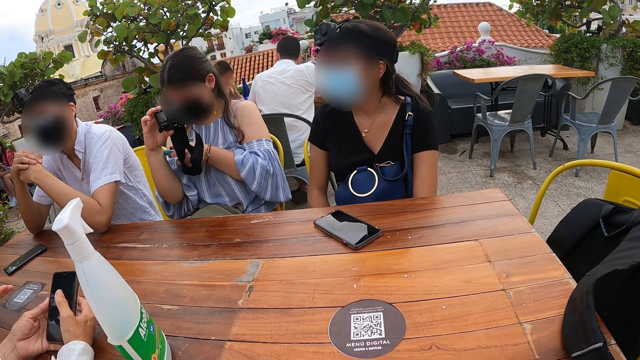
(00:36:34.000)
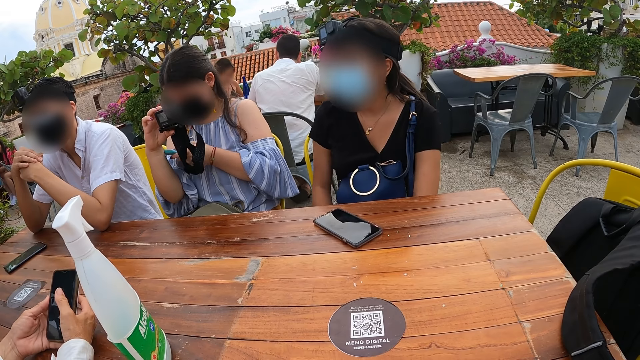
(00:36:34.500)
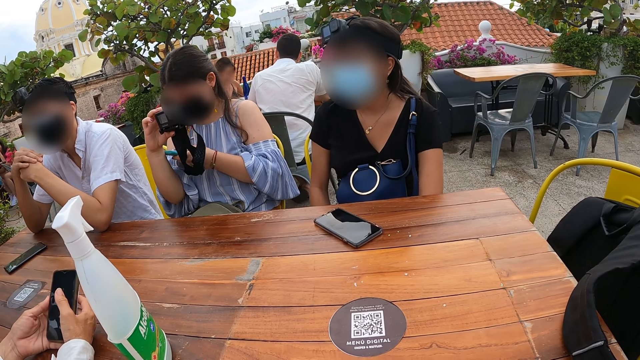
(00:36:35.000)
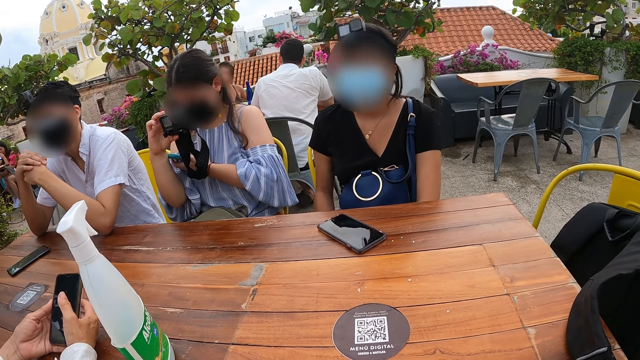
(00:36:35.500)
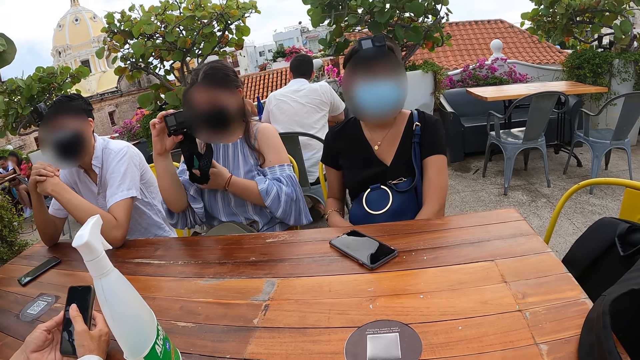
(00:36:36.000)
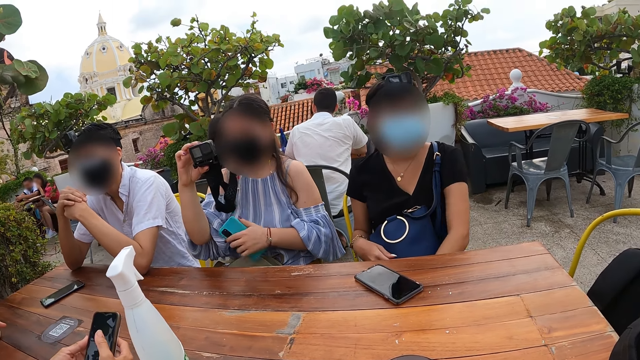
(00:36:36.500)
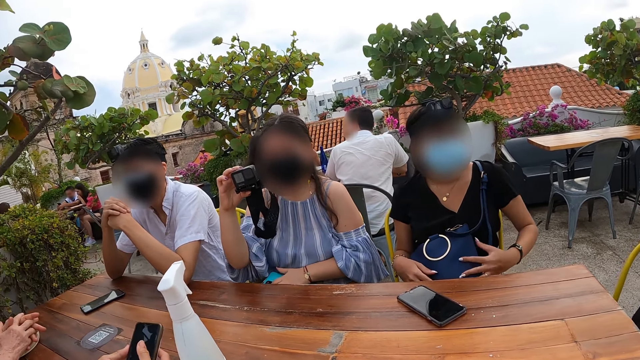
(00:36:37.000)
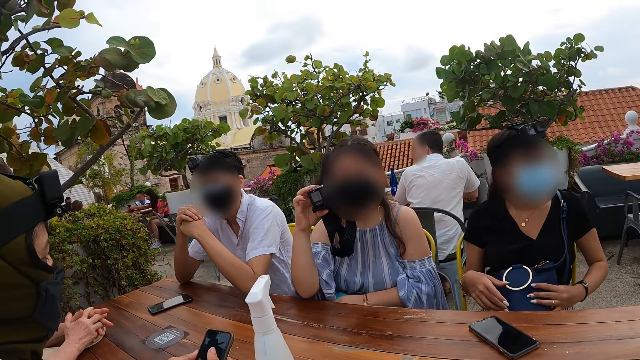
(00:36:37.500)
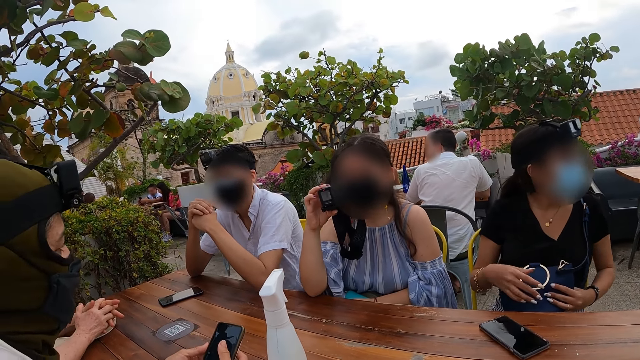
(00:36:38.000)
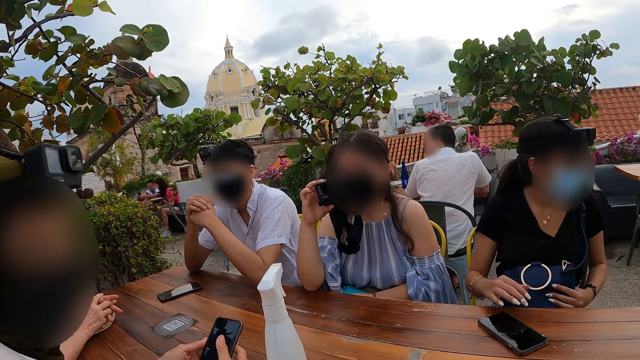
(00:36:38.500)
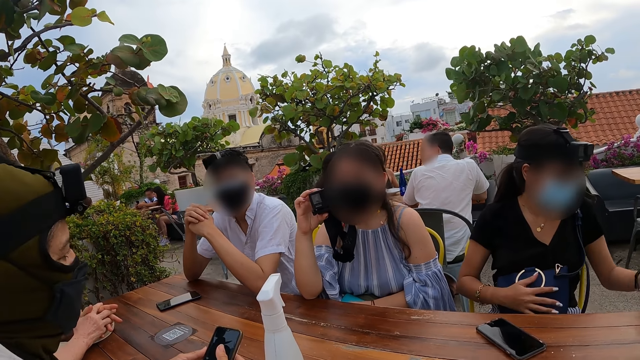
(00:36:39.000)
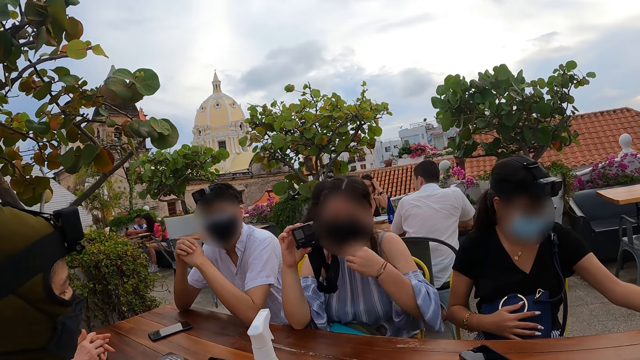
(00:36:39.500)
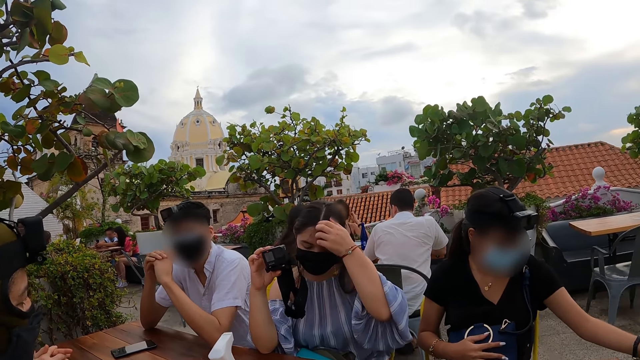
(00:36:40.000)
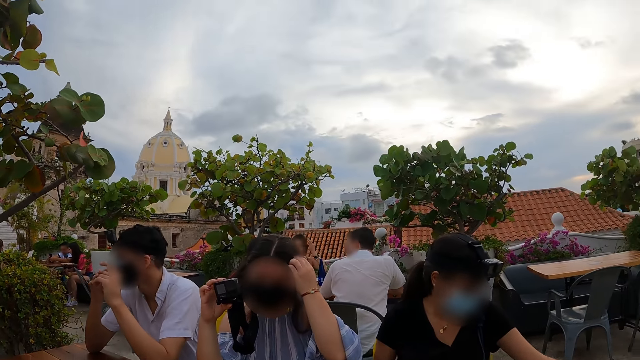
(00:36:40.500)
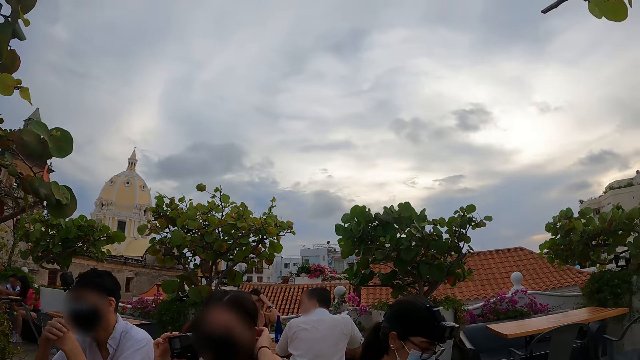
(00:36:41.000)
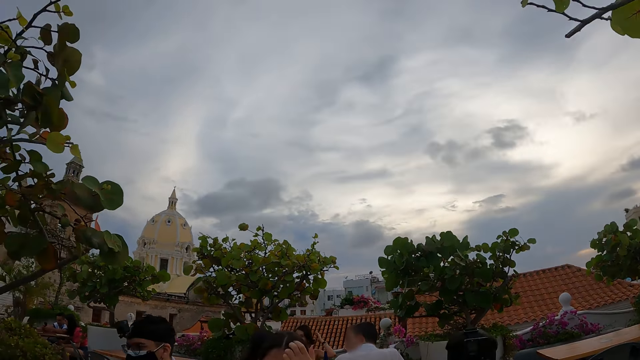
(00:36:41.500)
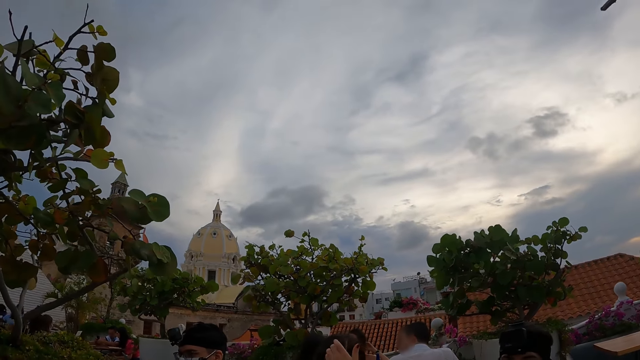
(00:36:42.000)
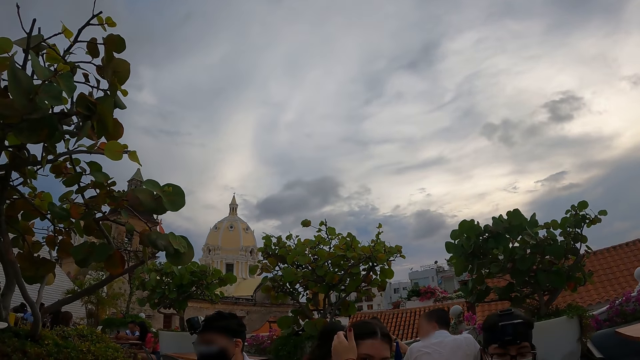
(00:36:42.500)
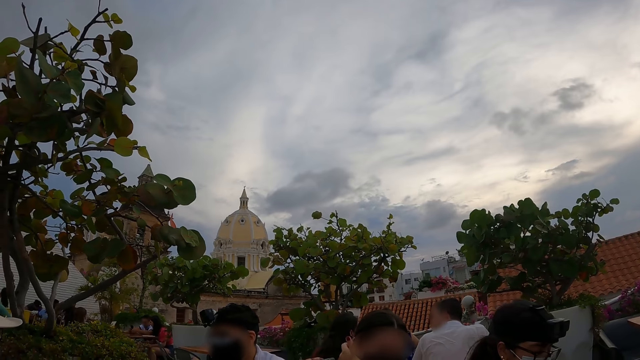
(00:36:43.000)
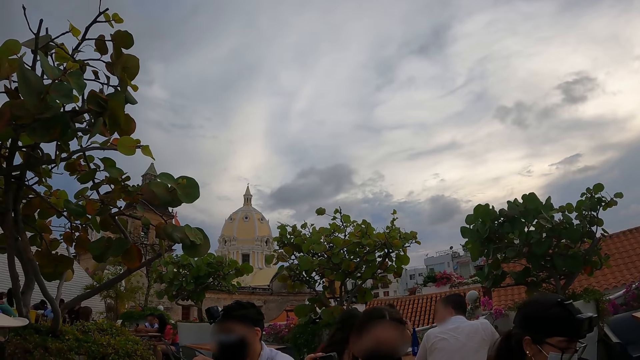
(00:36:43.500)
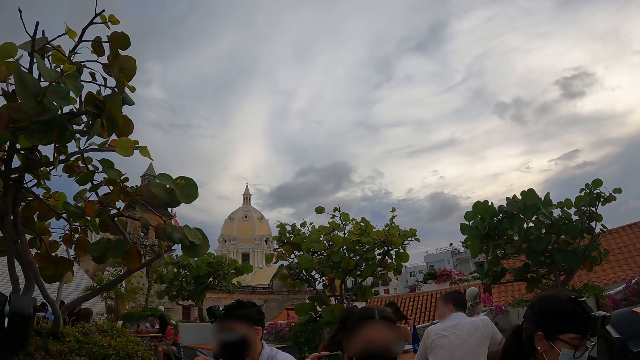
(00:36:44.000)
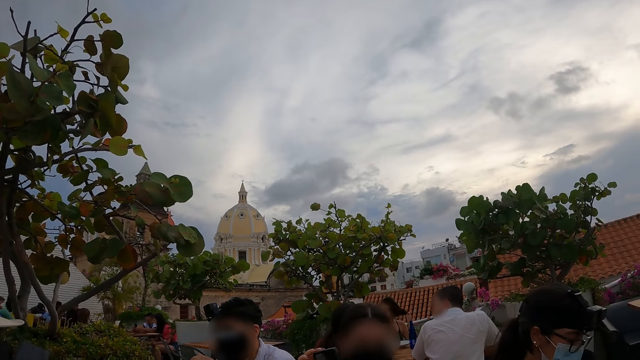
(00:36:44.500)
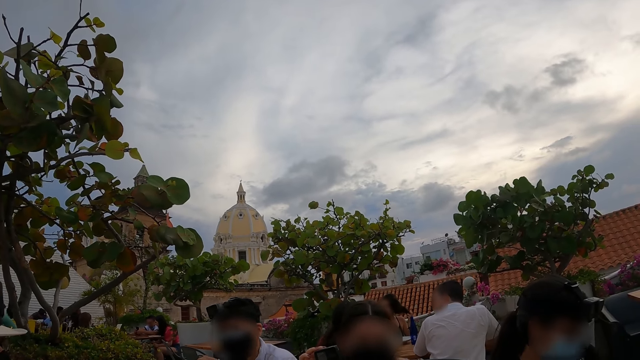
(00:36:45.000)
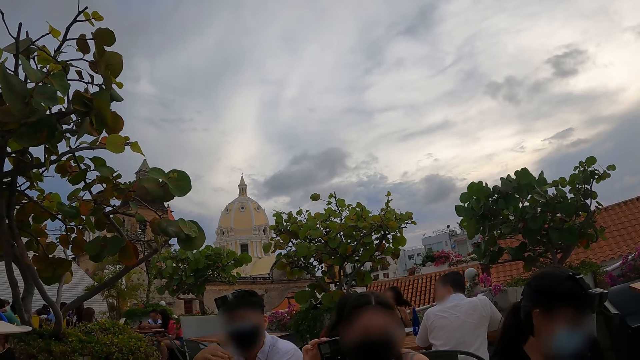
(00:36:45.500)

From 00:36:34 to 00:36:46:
The woman drops the phone in her left hand on a bag on her leg. Another woman adjusts the bag on her lap with both hands. The first woman adjusts her hair with her left hand.

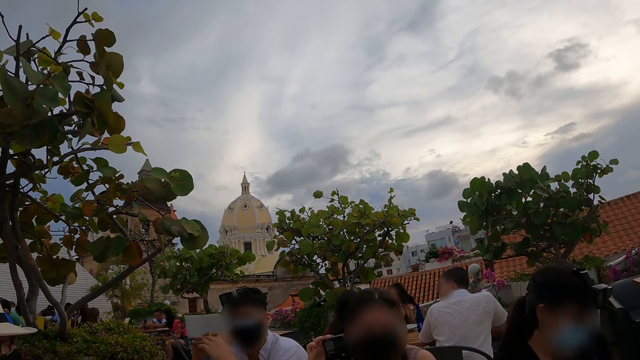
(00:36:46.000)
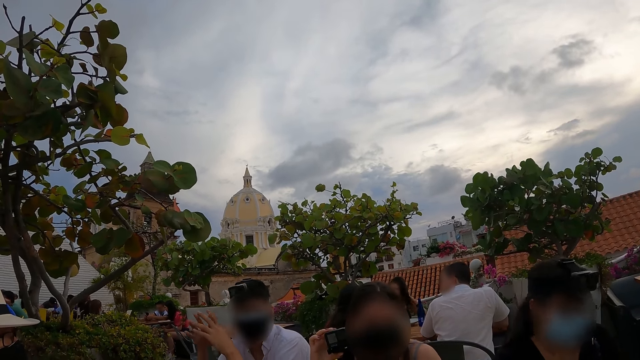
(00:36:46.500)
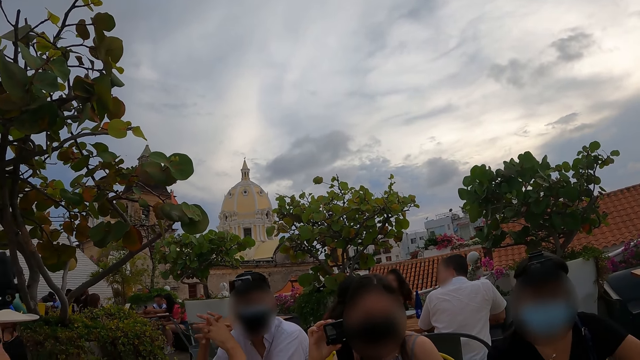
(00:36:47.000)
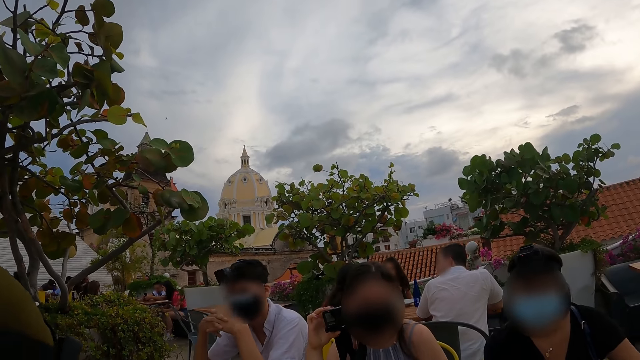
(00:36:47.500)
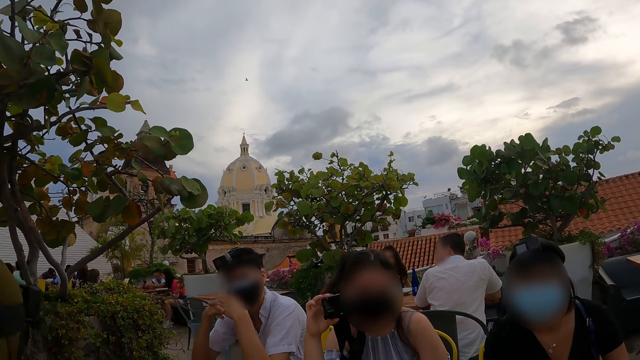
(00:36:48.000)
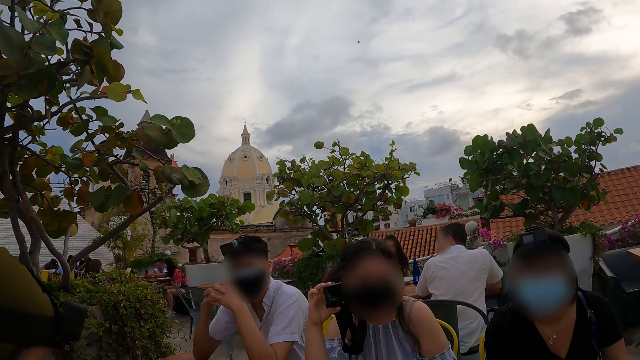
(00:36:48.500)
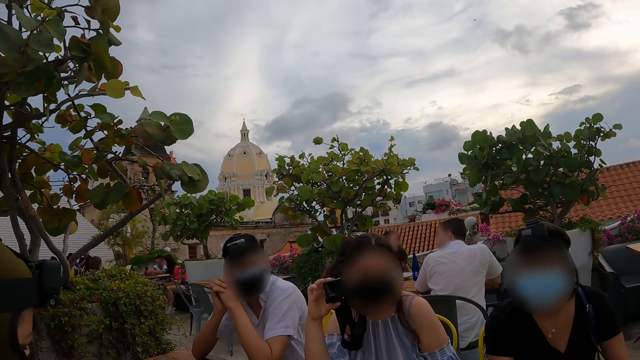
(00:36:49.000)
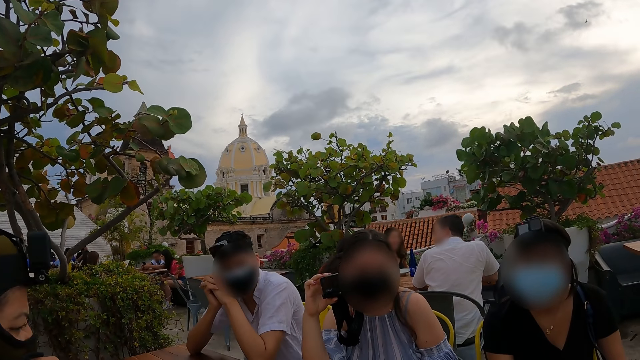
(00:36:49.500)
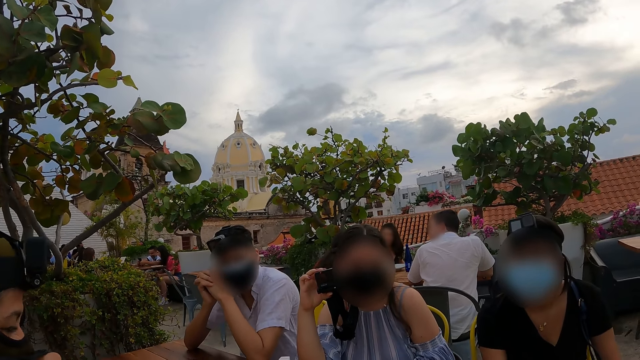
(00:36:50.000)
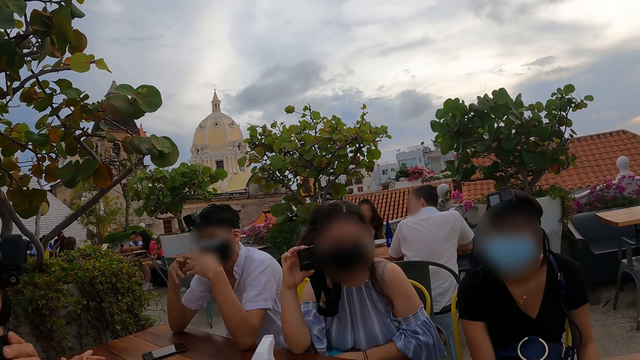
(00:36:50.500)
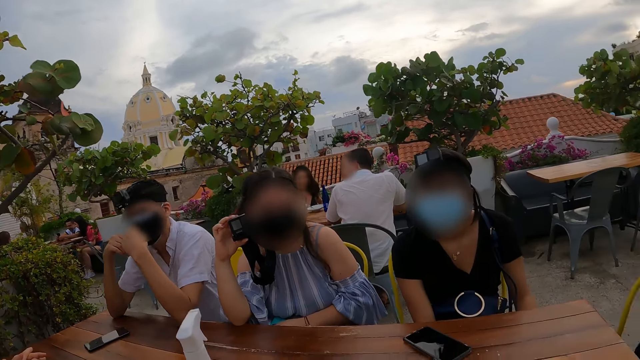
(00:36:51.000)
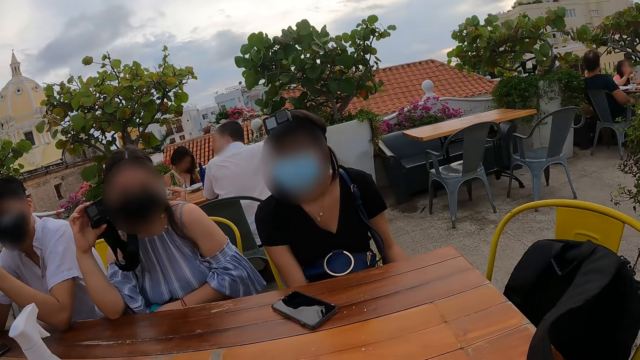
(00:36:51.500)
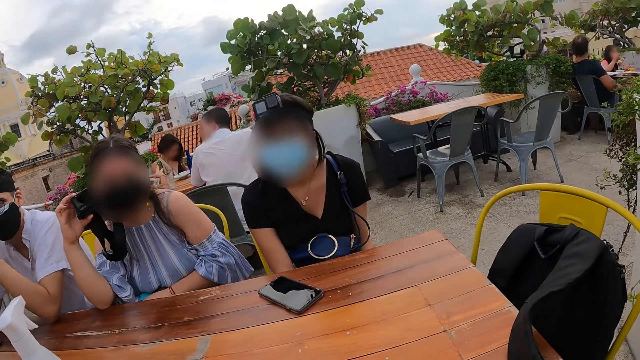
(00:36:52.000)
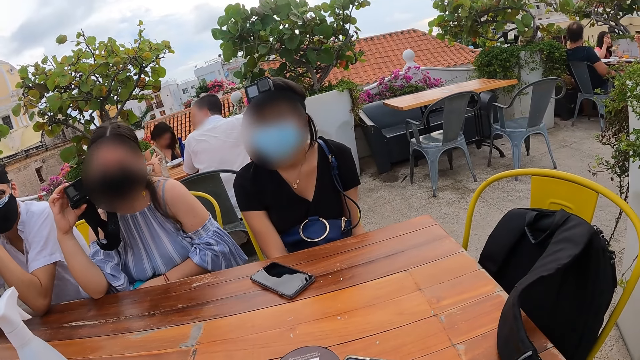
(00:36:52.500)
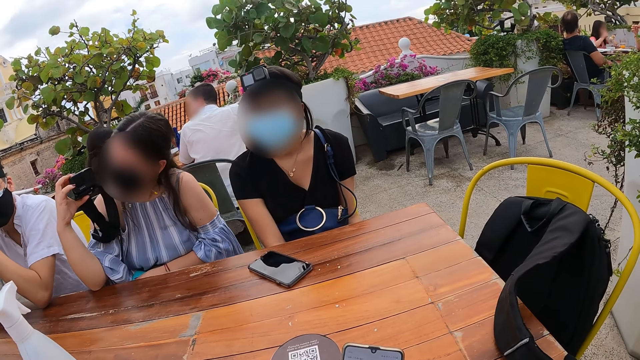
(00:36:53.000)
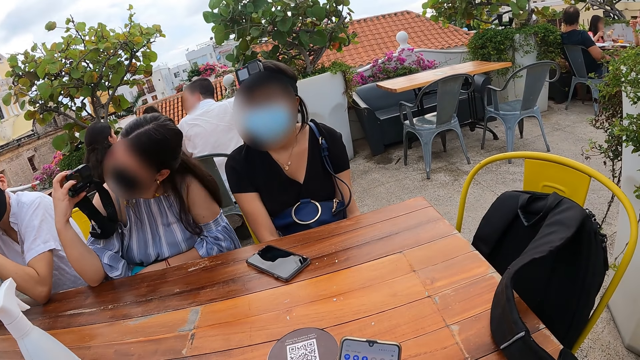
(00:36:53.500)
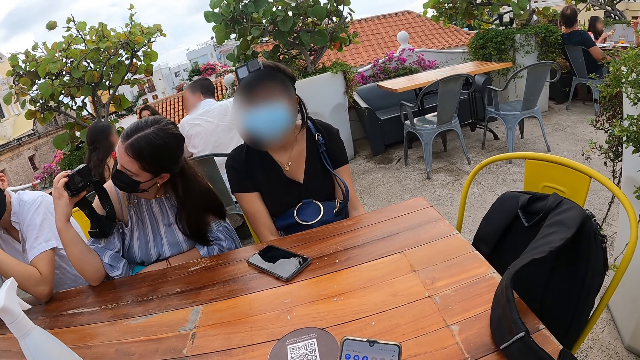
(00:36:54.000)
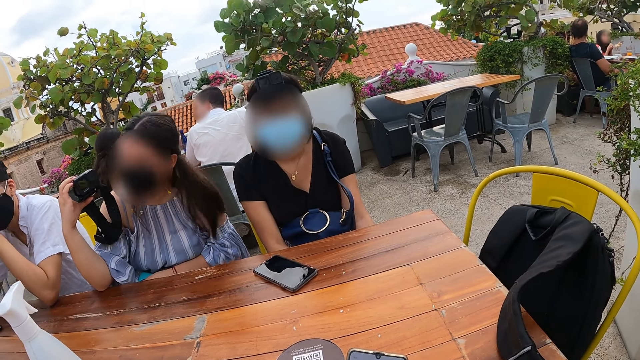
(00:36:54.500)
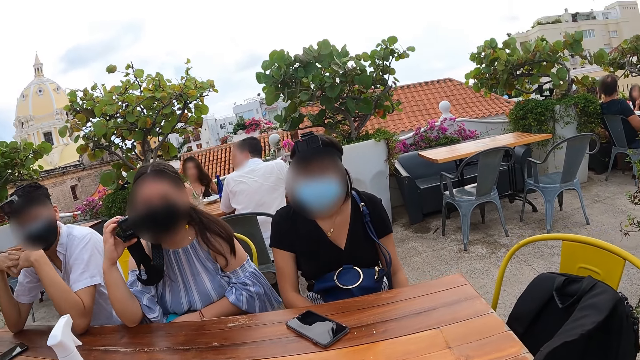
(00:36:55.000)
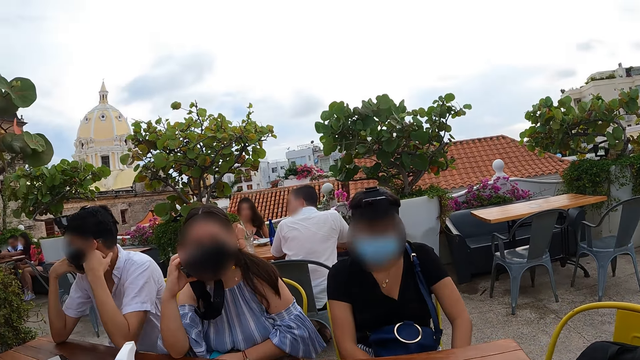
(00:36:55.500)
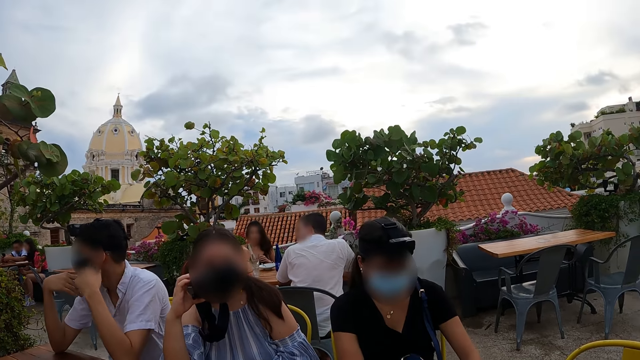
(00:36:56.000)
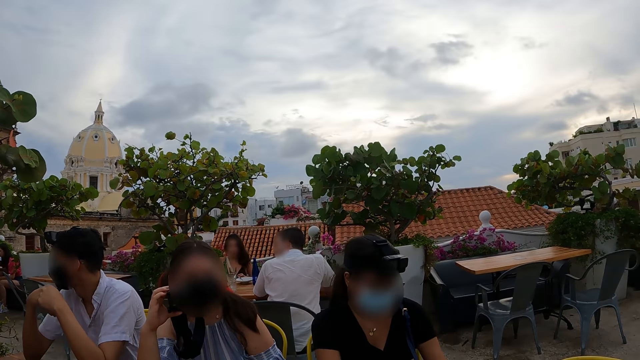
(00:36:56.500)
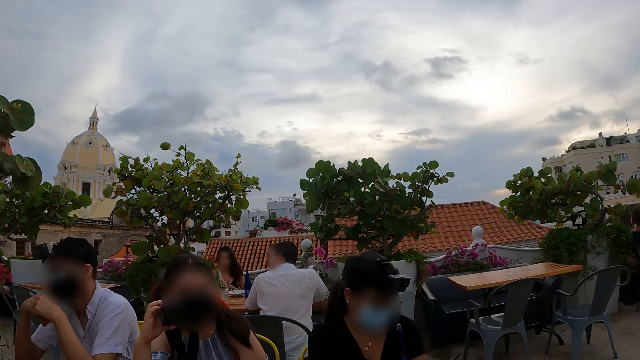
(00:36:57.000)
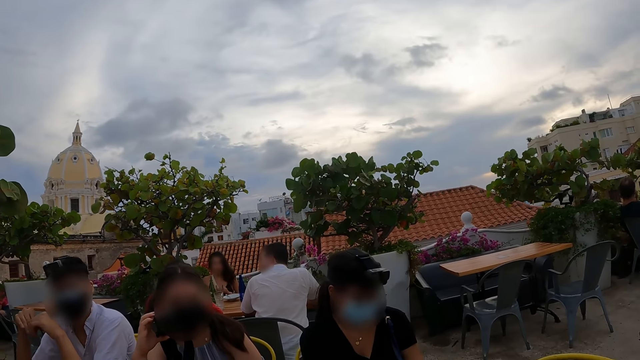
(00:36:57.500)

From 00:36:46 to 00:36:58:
The woman looks at a camera in her right hand. The camera wearer looks at the phone.
